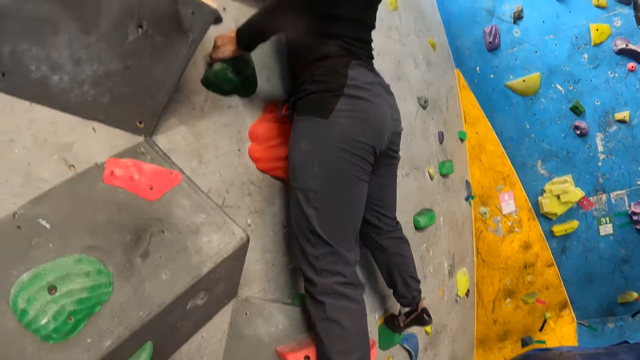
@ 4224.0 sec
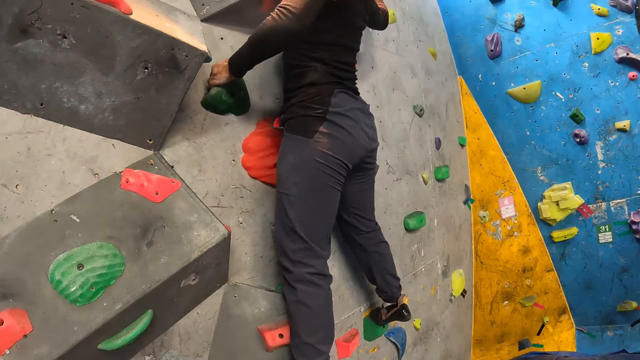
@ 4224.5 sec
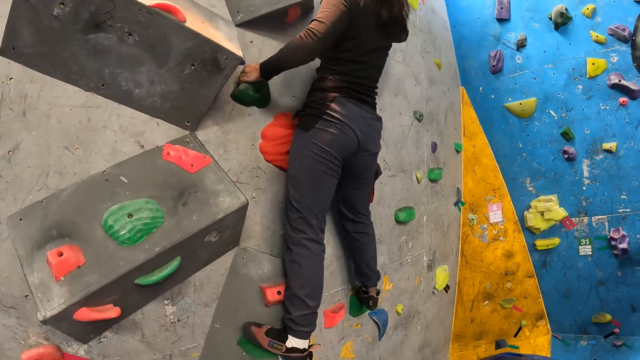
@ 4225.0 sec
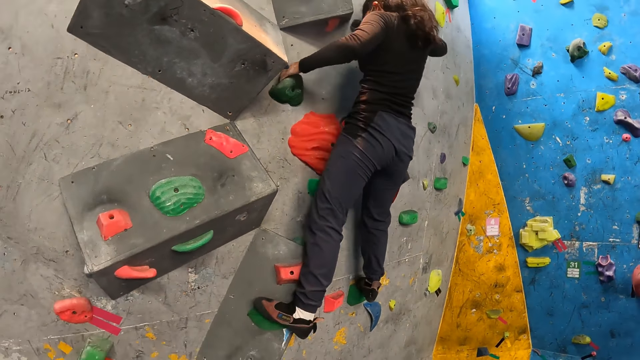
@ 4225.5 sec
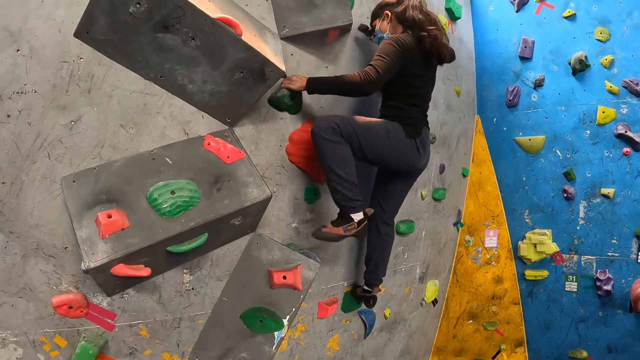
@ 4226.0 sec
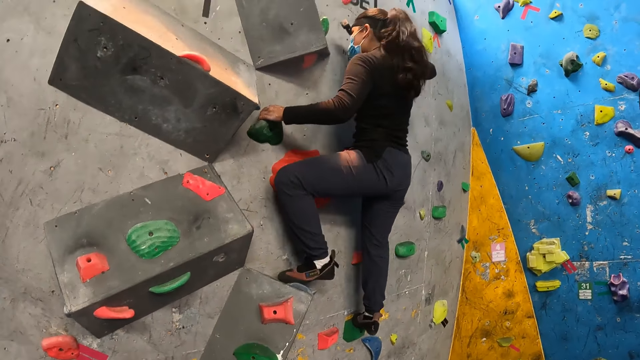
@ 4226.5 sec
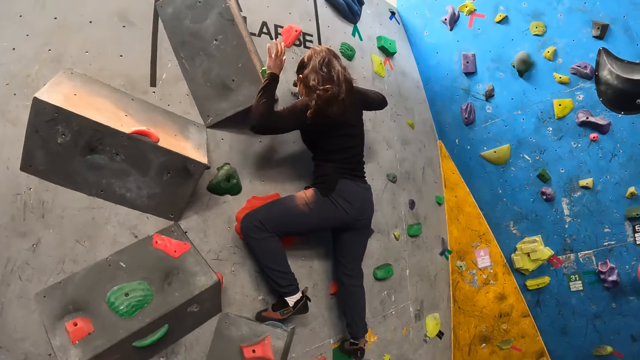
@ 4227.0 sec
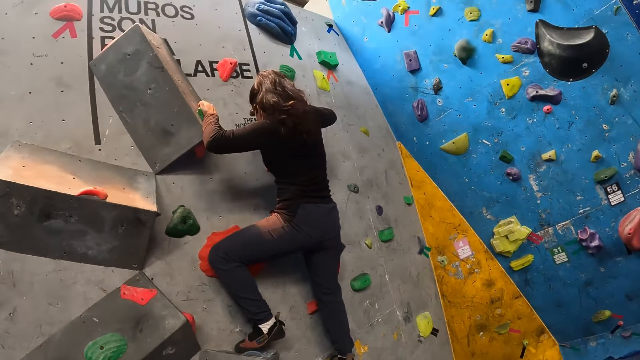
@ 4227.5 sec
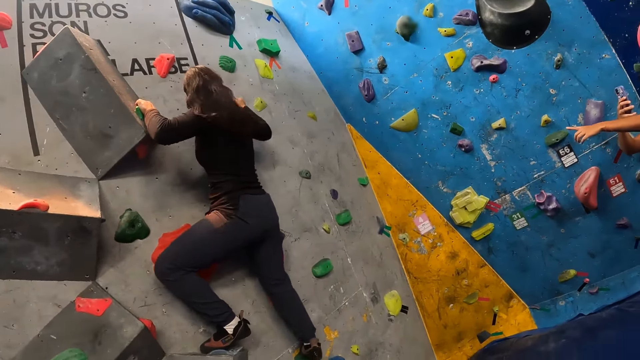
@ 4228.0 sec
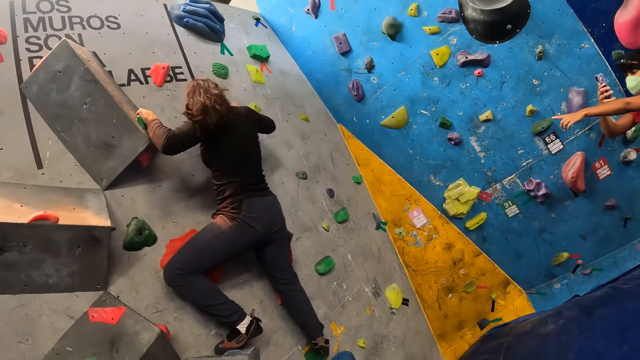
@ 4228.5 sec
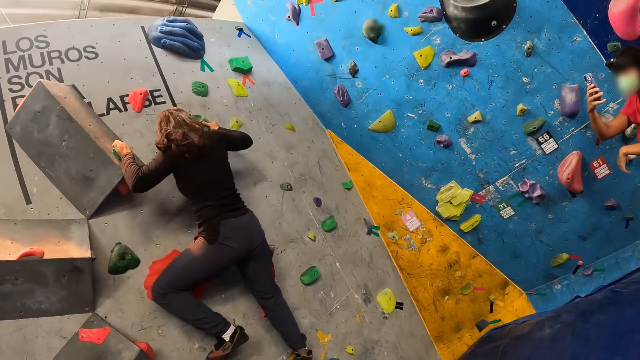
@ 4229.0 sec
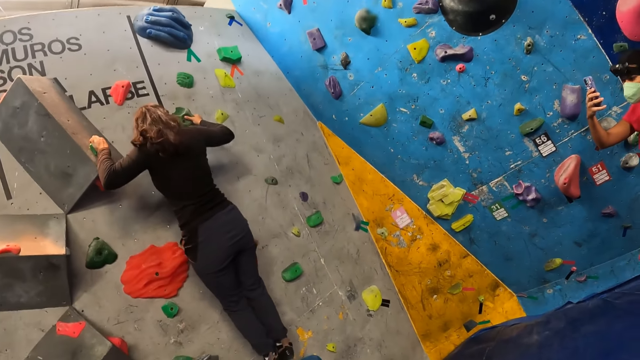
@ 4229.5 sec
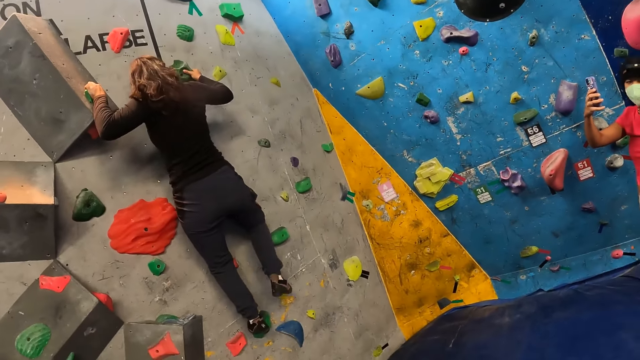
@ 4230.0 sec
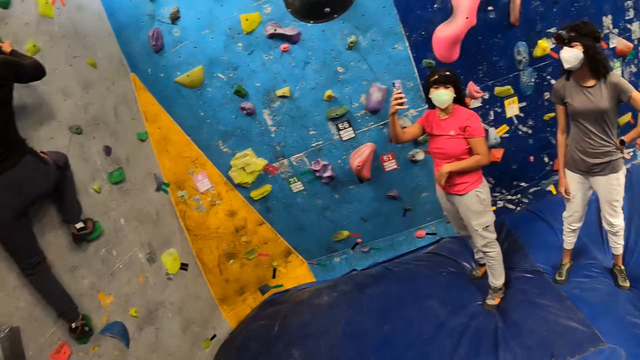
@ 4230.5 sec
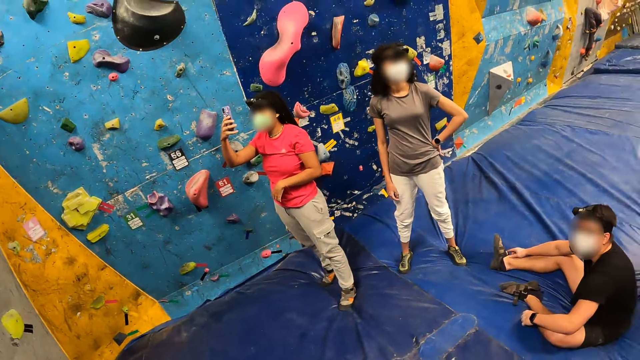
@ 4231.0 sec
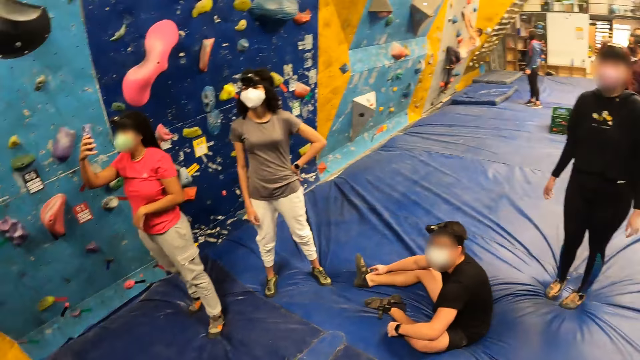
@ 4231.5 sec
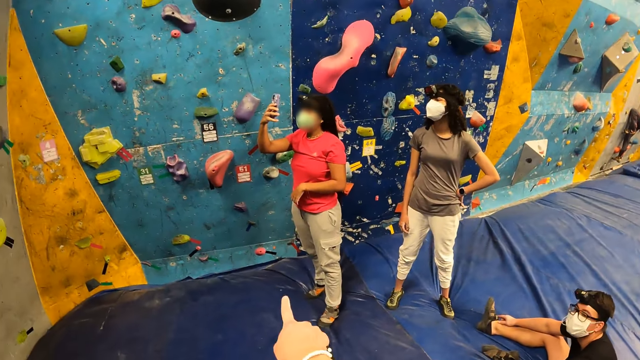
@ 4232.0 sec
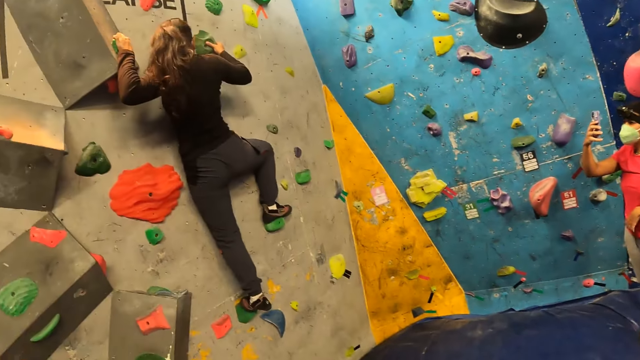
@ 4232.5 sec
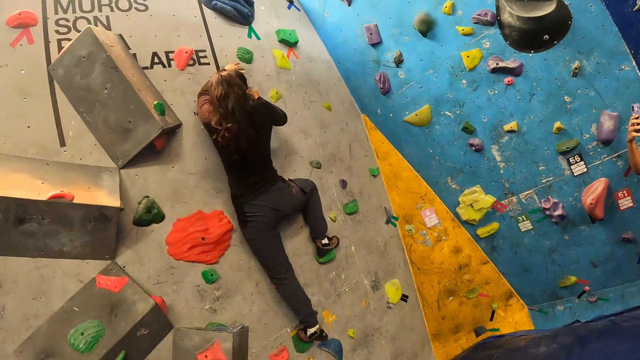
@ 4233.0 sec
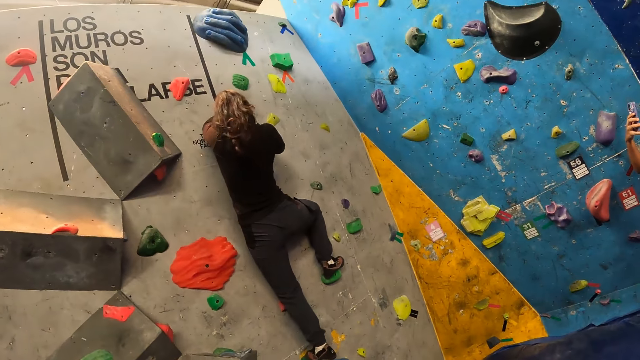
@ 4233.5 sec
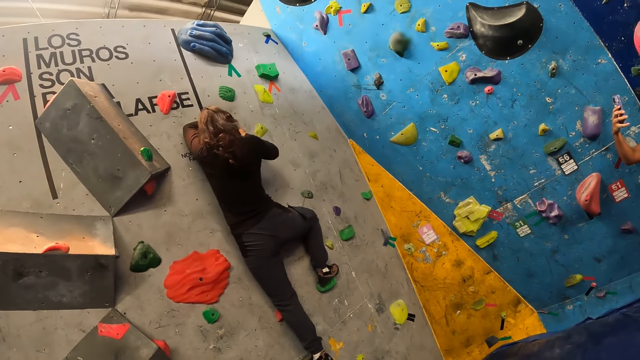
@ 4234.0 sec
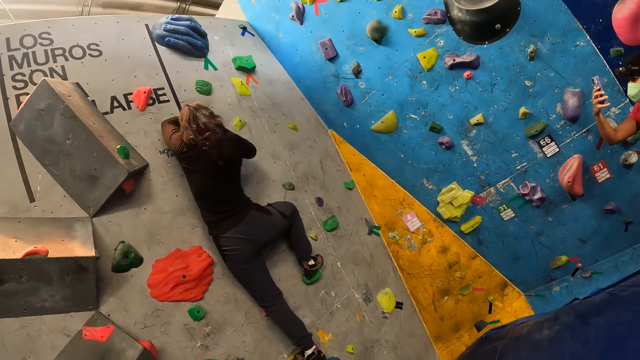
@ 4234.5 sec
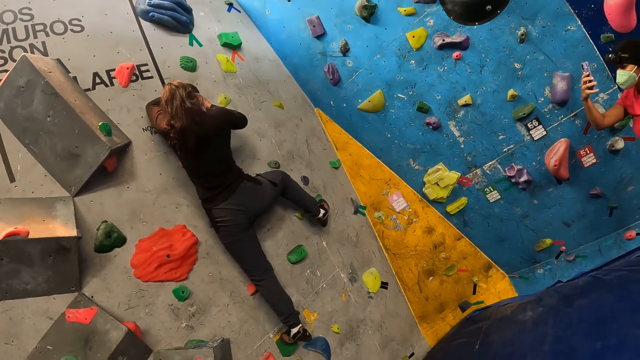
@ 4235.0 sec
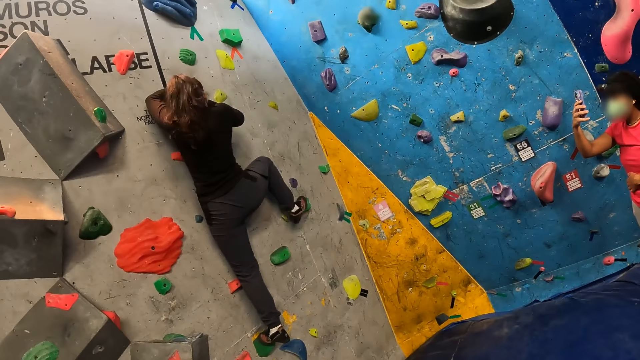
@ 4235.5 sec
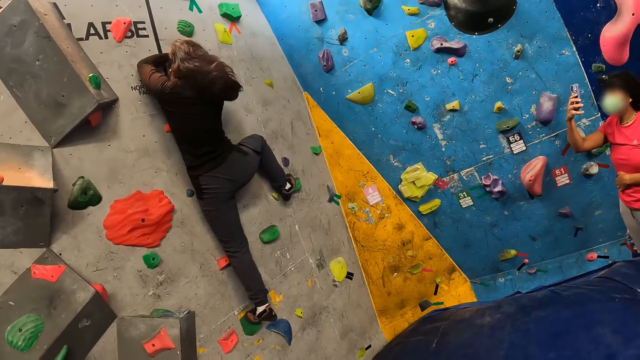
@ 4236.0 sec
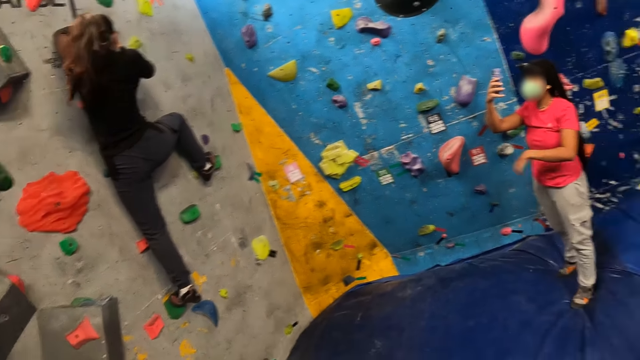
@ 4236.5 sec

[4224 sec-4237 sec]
A lady climbs the climbing wall. The camera wearer looks around the room and points out. The lady climbs the climbing wall.

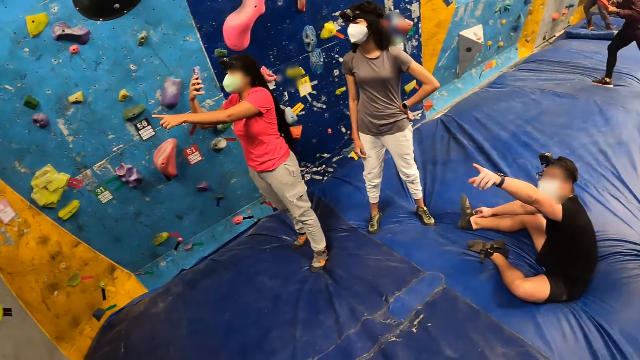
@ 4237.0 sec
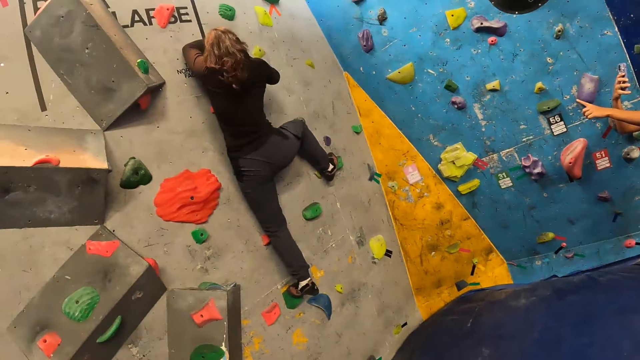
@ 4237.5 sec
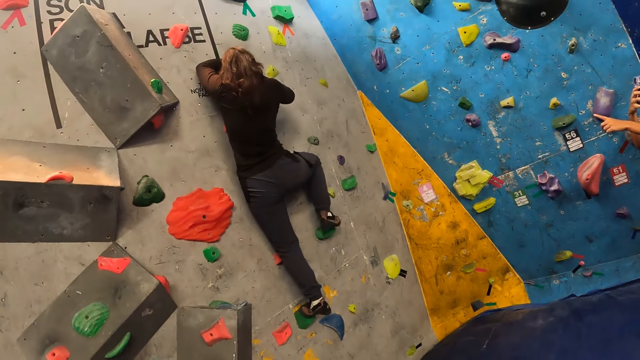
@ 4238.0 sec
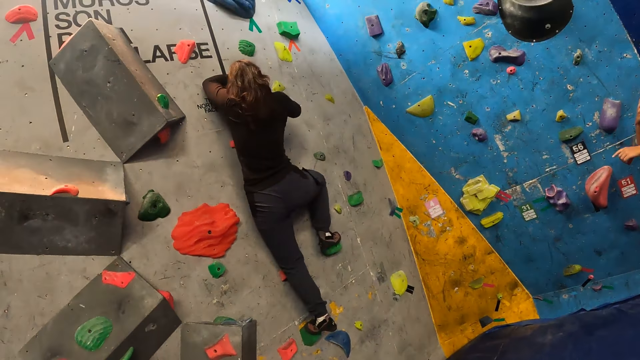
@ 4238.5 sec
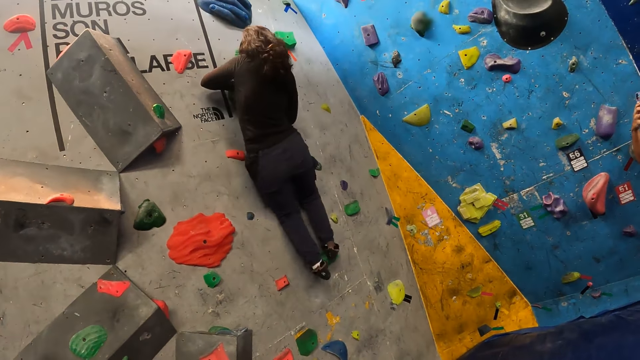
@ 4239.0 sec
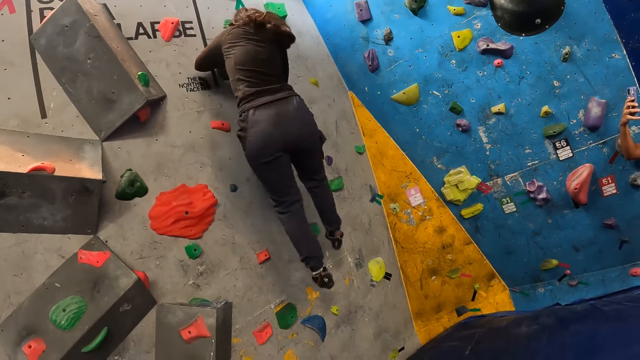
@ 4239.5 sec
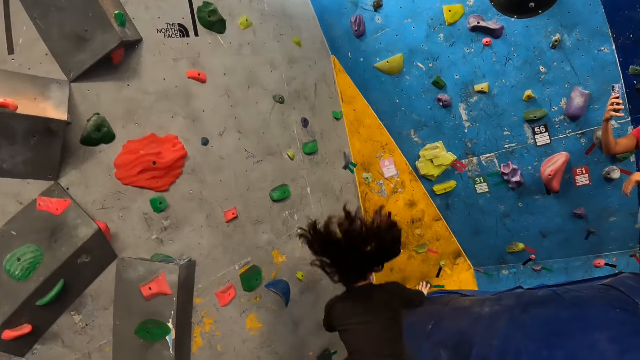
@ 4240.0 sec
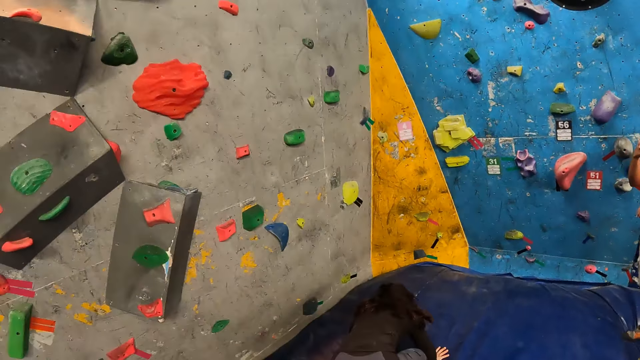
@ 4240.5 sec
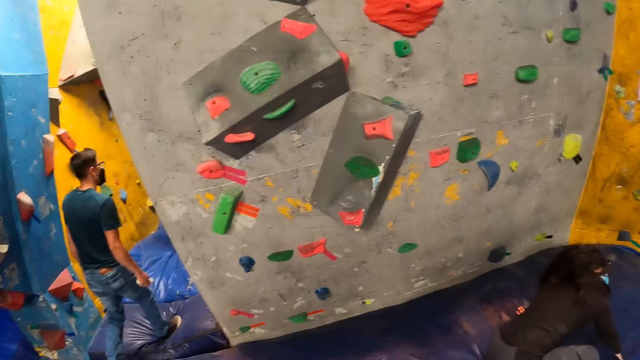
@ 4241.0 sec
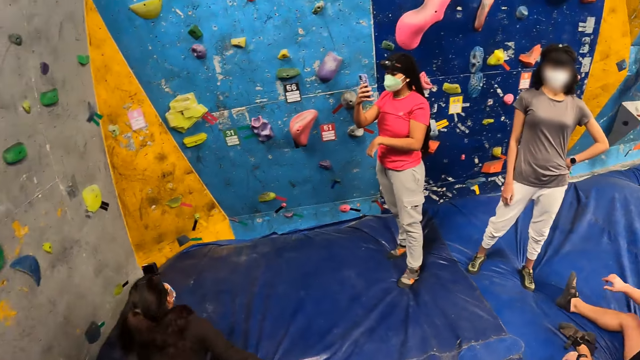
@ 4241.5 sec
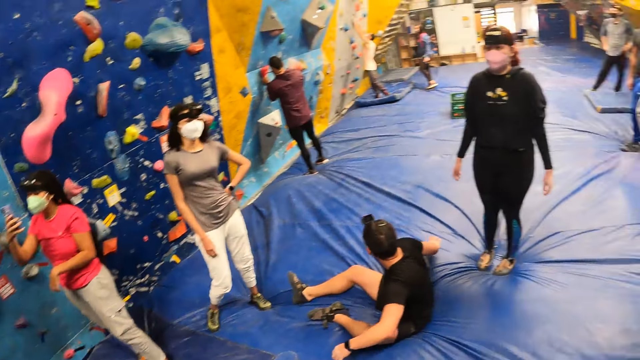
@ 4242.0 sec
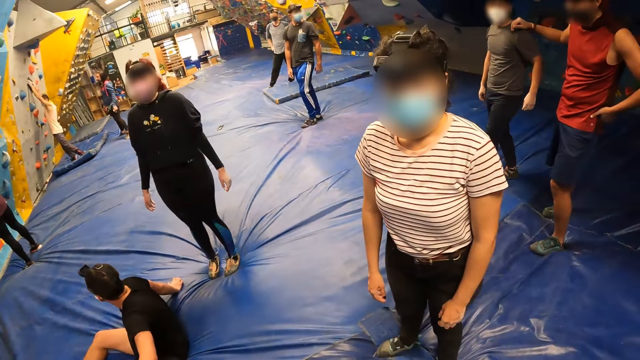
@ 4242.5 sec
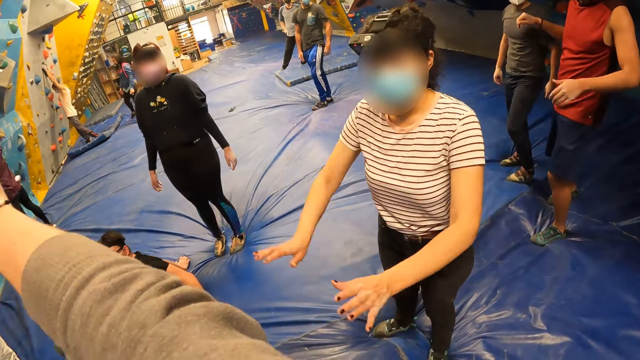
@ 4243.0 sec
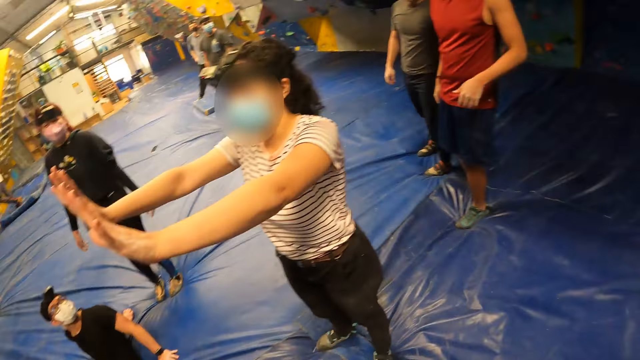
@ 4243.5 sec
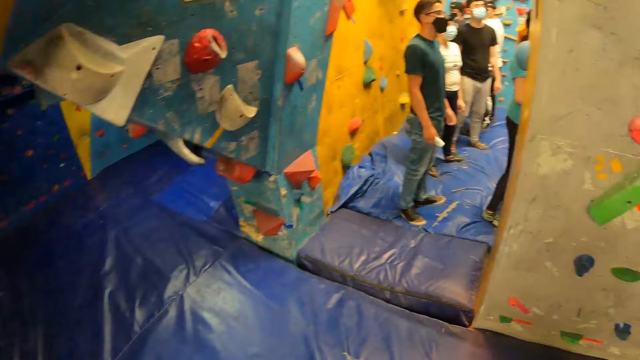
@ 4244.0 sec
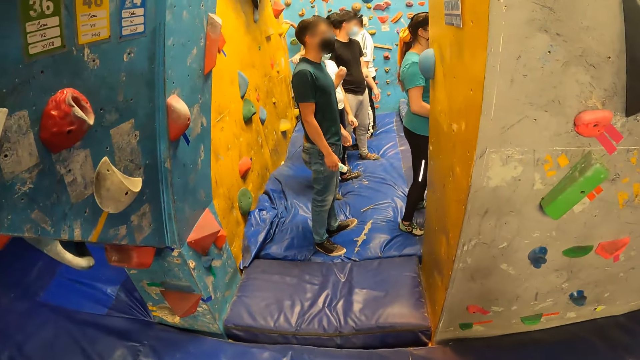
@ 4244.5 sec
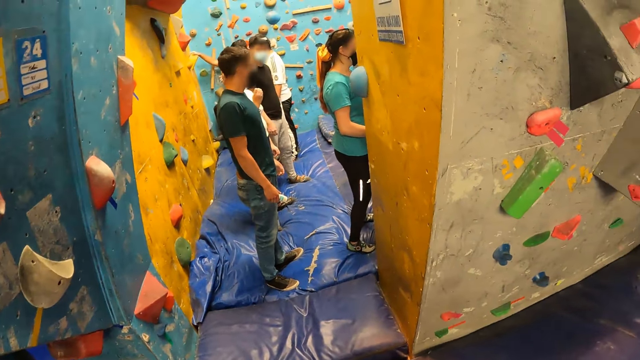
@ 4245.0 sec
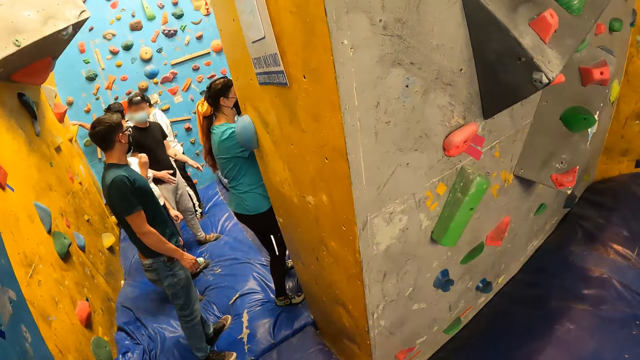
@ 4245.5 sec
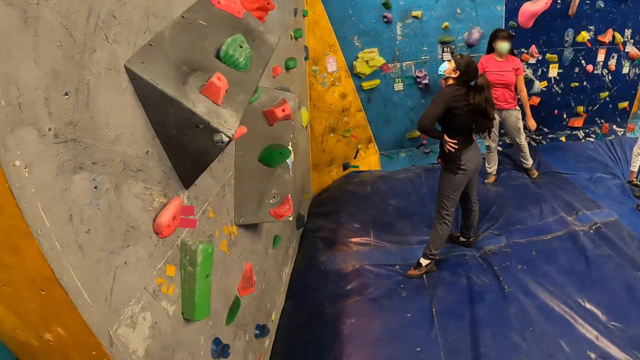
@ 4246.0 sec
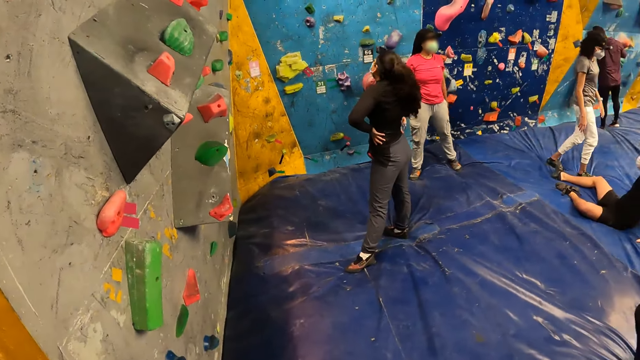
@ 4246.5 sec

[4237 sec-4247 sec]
The camera wearer looks around the room. A woman climbs the climbing wall. The woman jumps down the bouldering wall onto the crash pad. The camera wearer looks around the room. Another lady lifts her hands. The camera wearer turns around and moves around the room.
